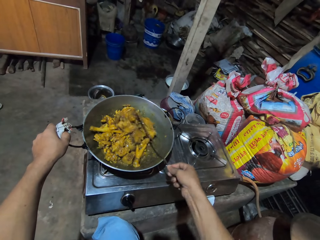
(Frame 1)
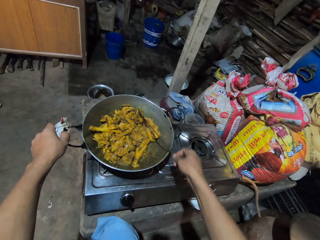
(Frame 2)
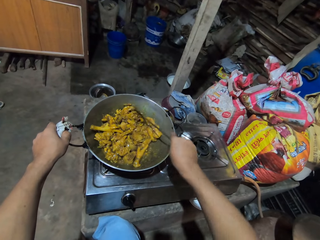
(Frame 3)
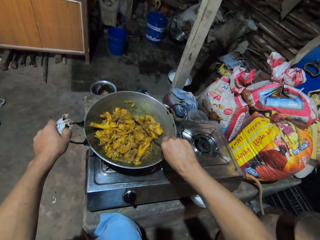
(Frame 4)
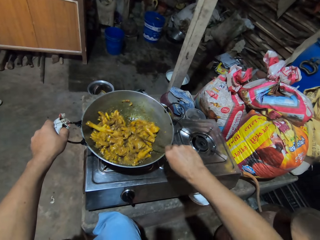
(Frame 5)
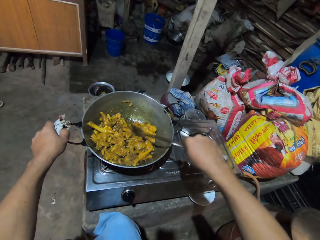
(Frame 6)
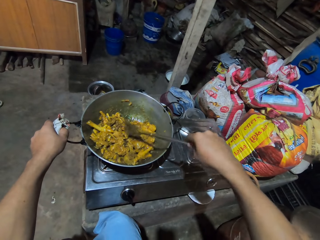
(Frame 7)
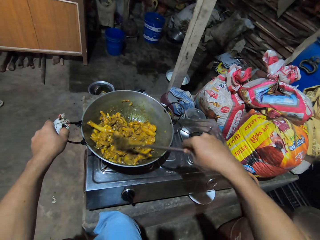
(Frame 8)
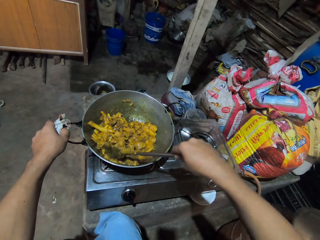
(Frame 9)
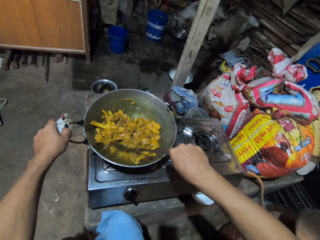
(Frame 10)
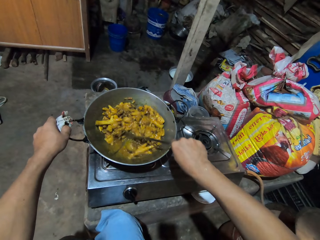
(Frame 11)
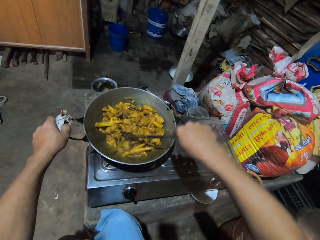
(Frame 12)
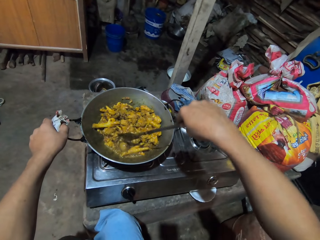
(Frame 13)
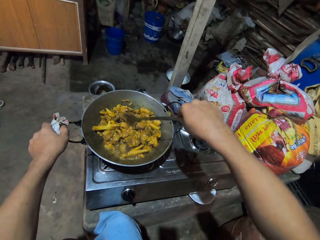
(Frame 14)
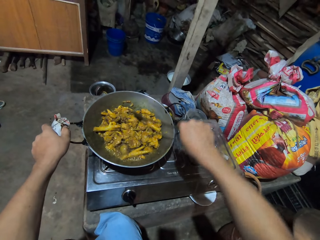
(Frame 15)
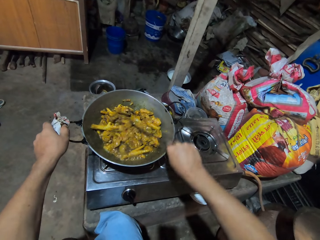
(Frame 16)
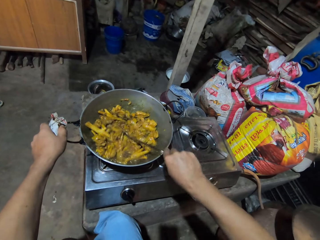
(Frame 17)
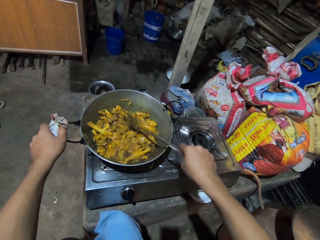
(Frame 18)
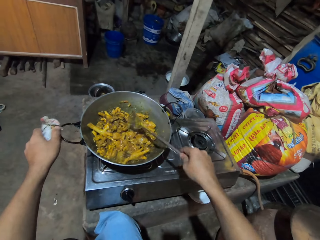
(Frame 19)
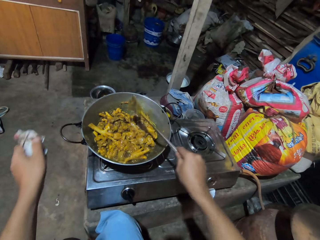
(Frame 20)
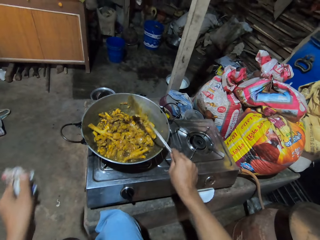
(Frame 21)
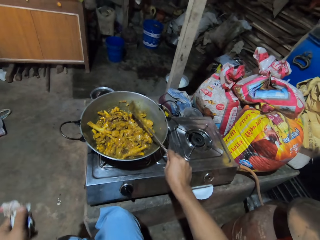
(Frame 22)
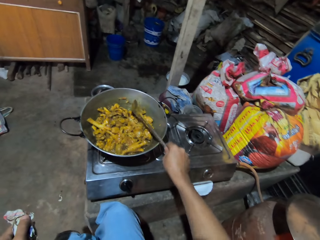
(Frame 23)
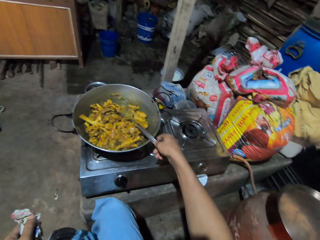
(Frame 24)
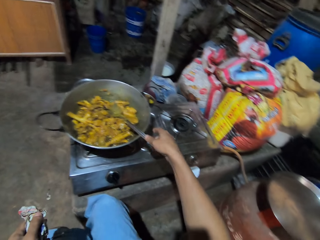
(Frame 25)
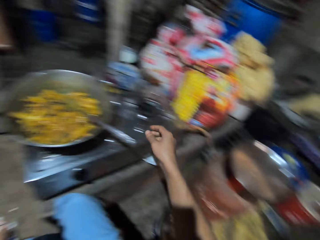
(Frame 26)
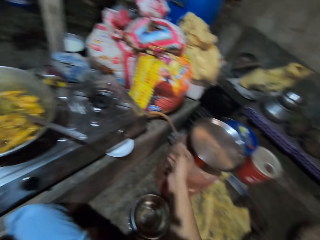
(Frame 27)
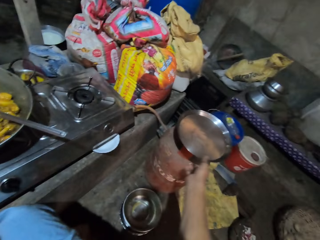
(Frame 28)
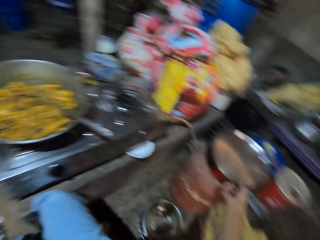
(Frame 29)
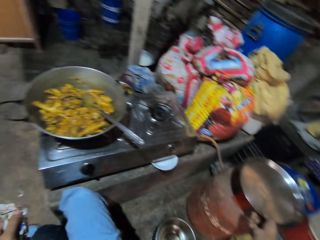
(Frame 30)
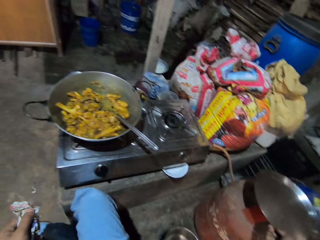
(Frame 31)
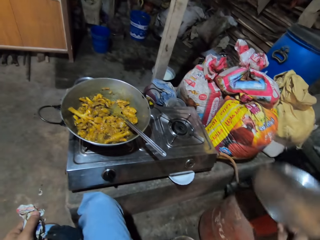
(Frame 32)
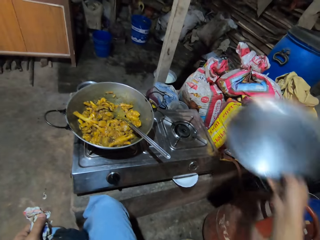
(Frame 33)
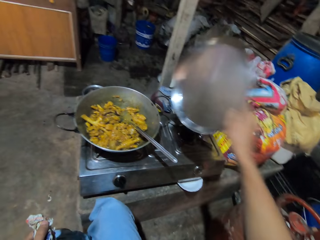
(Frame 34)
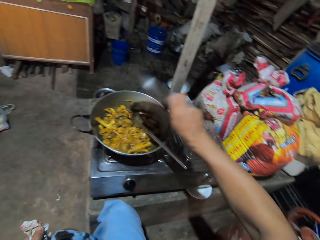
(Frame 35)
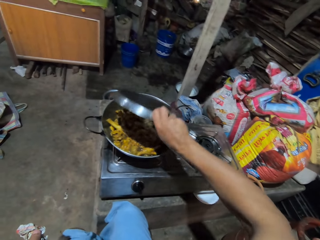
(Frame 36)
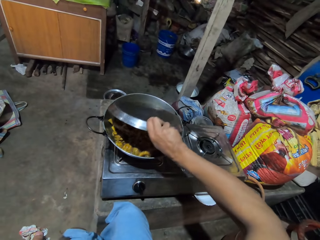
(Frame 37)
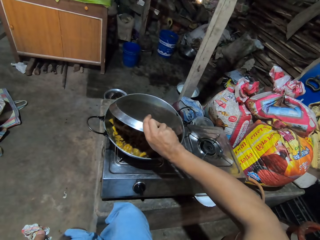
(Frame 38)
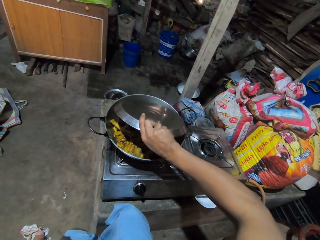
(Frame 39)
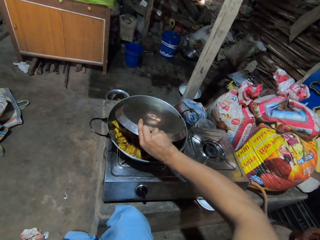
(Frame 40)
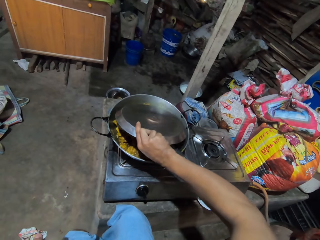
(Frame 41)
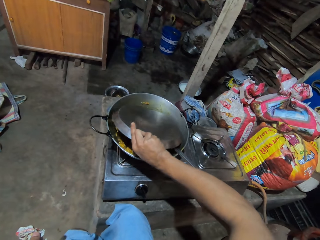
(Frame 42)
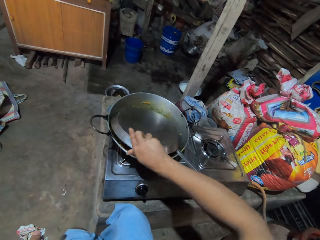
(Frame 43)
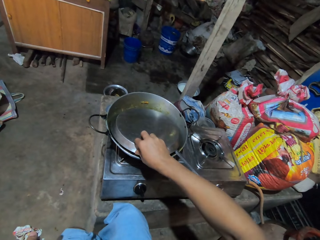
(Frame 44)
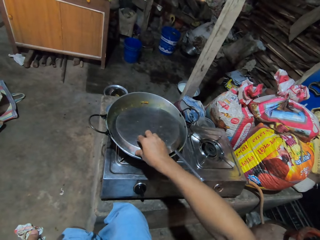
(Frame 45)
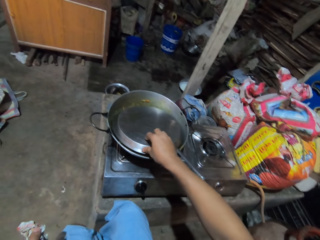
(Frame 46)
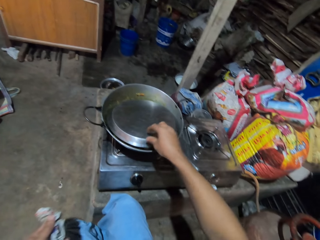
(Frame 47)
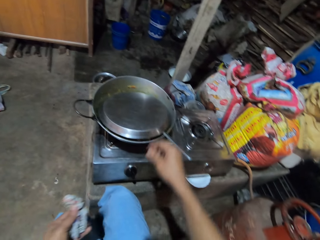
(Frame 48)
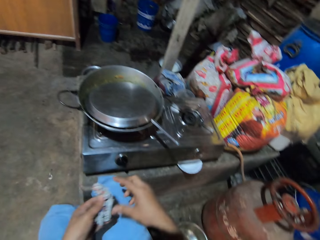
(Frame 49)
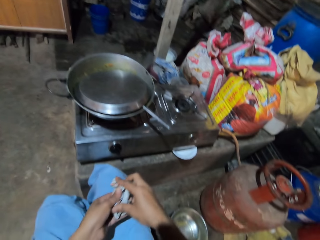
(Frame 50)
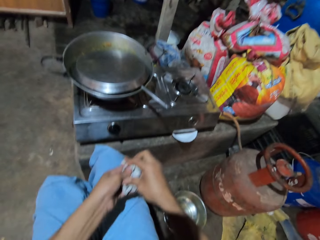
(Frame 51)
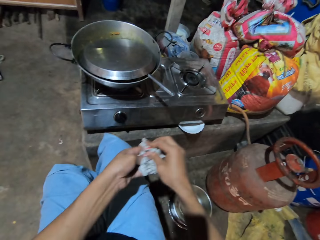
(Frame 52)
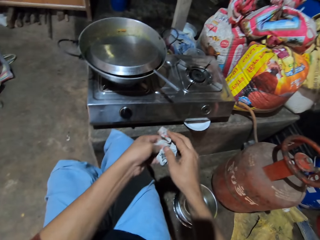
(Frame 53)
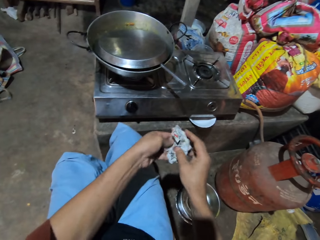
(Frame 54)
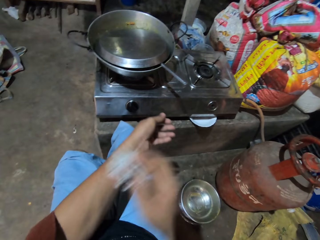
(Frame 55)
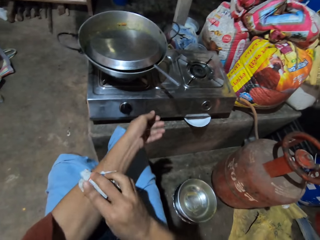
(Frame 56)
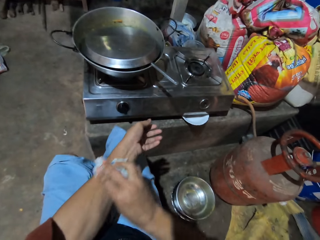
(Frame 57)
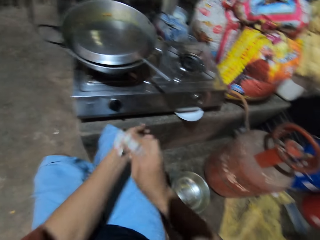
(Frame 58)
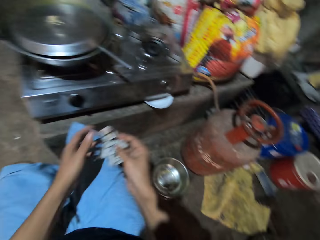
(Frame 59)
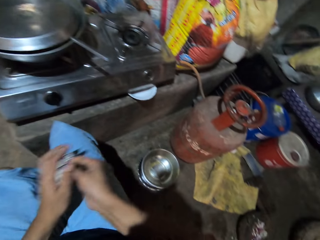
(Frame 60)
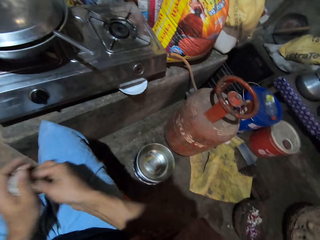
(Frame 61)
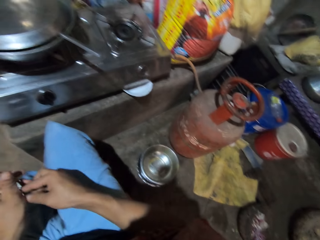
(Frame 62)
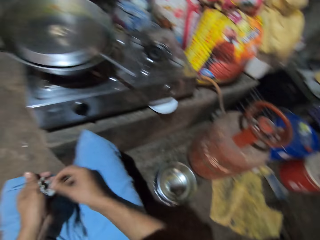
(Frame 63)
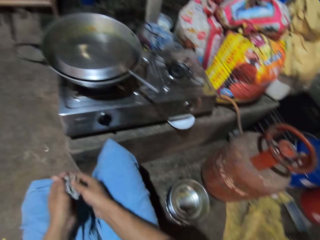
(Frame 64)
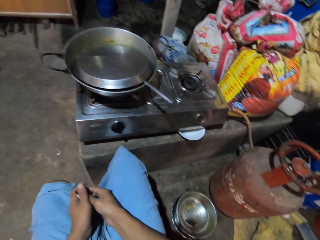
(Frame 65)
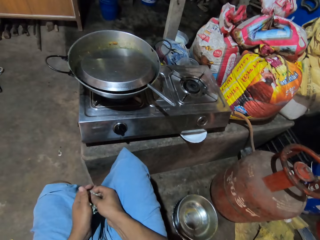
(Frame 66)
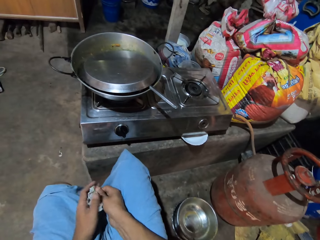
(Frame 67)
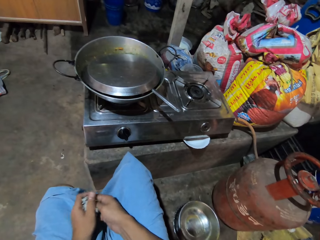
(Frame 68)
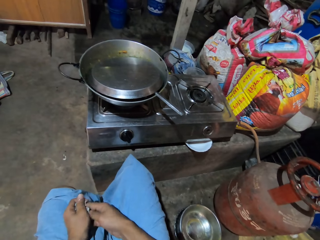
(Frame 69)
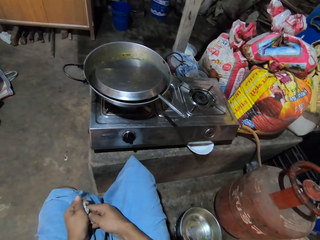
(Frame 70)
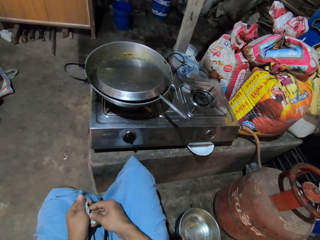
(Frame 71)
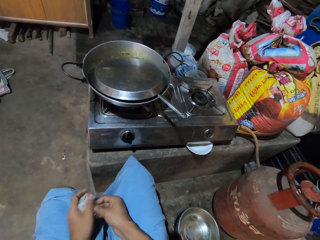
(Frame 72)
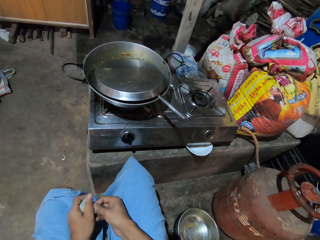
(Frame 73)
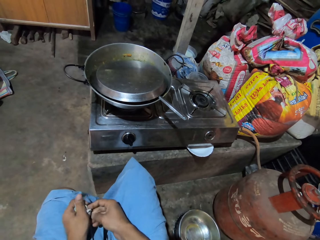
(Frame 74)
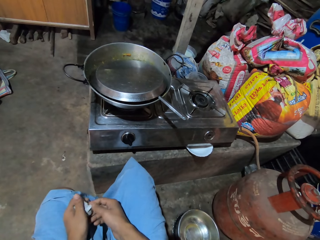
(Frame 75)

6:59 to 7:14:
The camera wearer lets go of the deep frying pan handle. They move hand back. They hit the solid turner on the deep frying pan. They place the solid turner in the deep frying pan. They move hand up. They look right. They hold the tray. They pick up the tray. They lift the tray up. They place the tray on the deep frying pan. They cover the food. They move hand back. They hold the cloth. They wipe fingers on the paper. They wipe hand with the paper. They wipe fingers on the paper. They look at the deep frying pan.

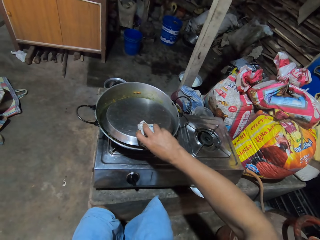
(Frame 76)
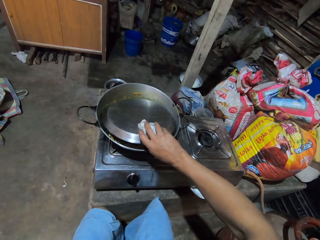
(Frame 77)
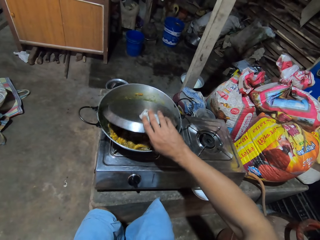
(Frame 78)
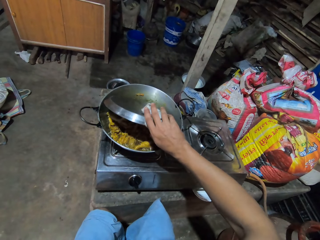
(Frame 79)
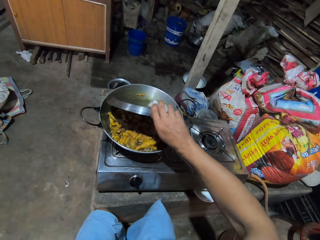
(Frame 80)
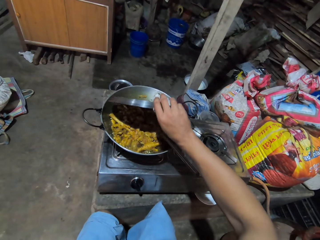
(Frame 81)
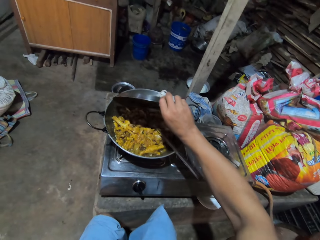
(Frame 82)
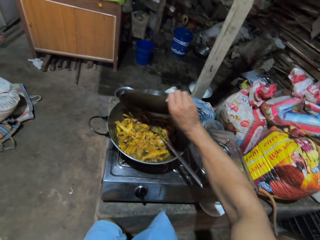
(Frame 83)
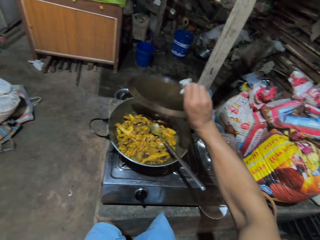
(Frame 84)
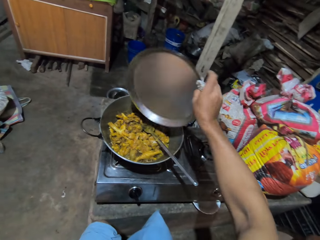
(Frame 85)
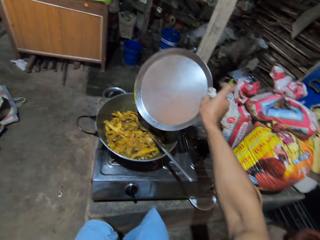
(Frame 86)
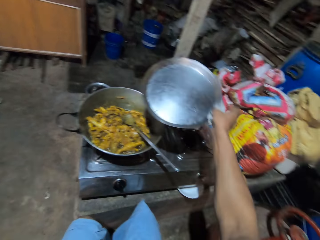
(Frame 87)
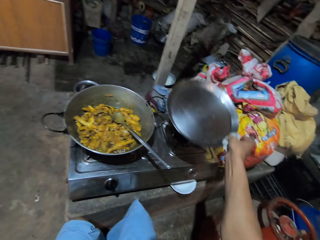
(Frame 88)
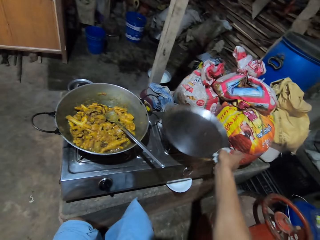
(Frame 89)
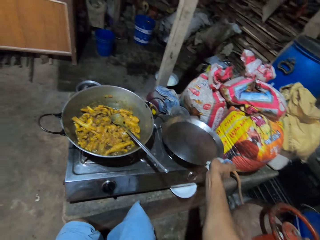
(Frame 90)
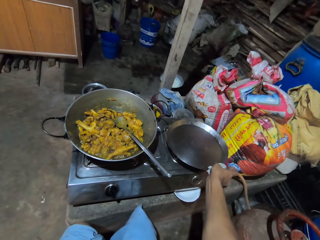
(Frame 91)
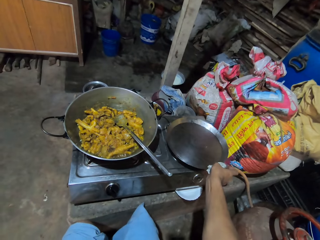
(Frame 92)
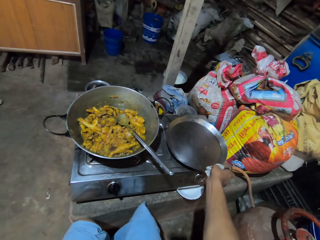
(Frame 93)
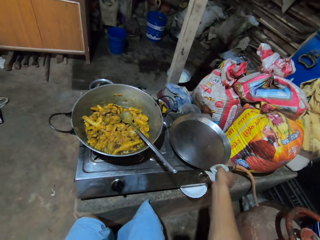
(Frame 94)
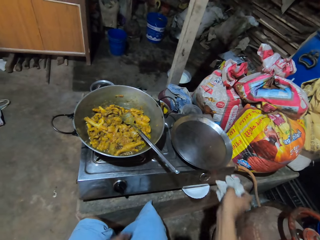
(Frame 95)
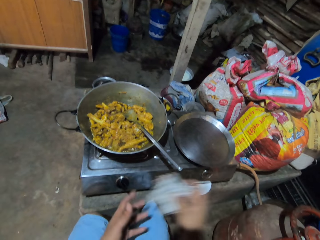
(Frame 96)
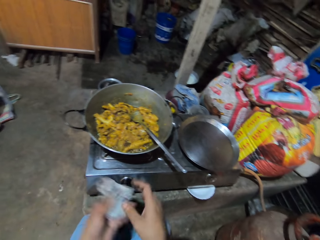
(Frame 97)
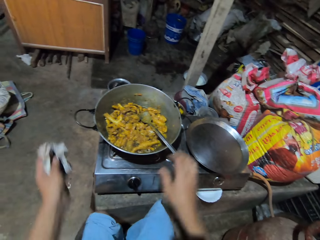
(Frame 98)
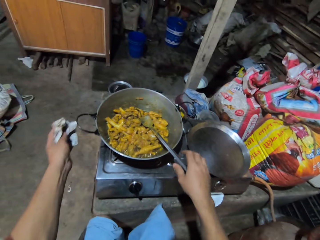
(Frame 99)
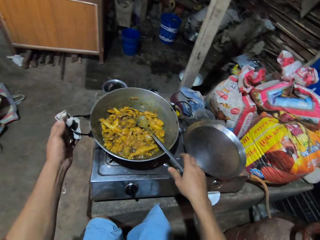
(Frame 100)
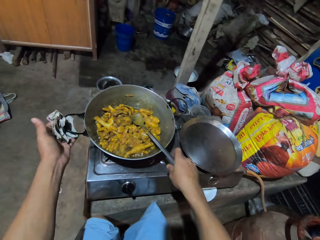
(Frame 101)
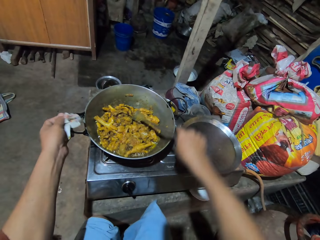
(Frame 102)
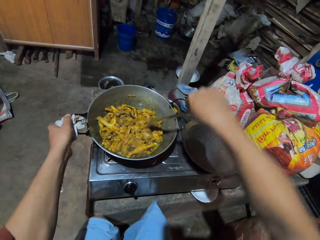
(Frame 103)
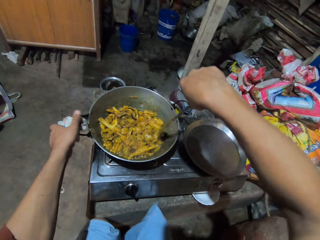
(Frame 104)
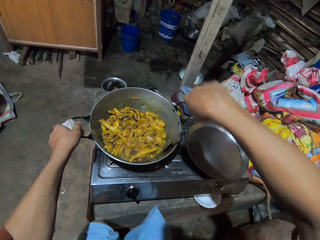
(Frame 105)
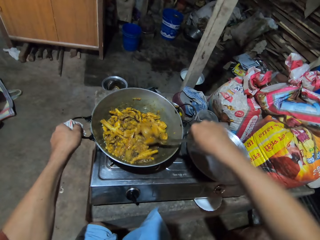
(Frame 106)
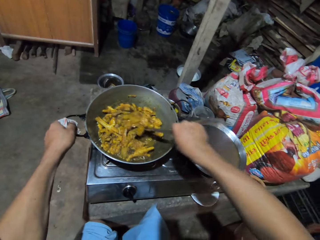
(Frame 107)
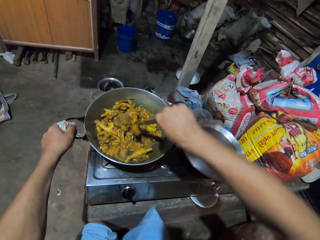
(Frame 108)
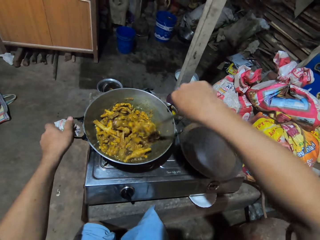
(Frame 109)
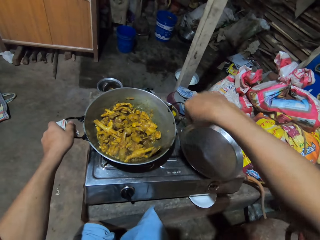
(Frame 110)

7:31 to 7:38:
The camera wearer lifts up the tray. They place the tray on the cooker. They move hand up. They hold the cloth. They move hands forward. They hold the deep frying pan handle. They hold the spoon. They pick up the solid turner. They stir food with the spoon.
